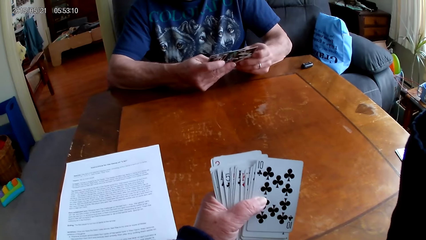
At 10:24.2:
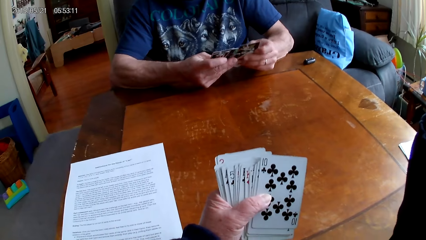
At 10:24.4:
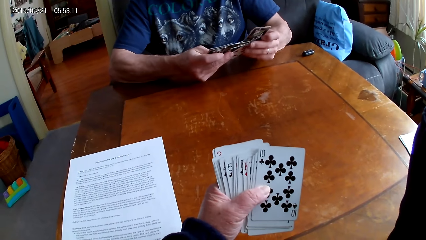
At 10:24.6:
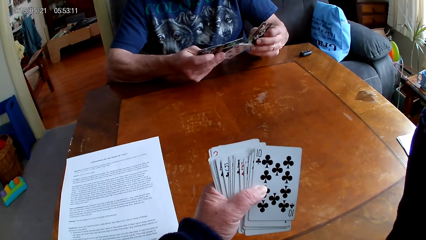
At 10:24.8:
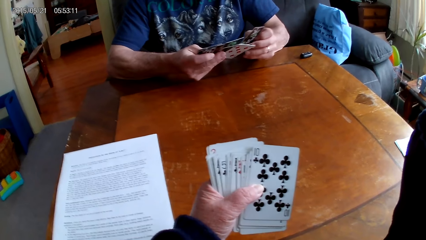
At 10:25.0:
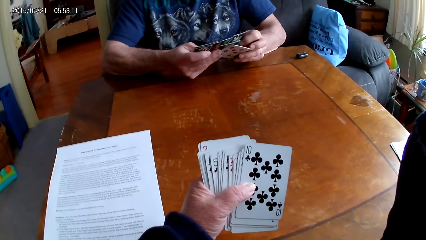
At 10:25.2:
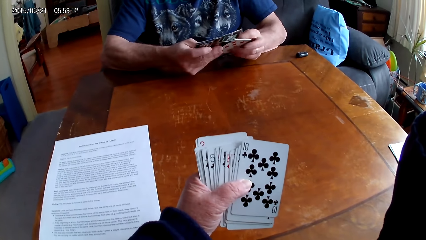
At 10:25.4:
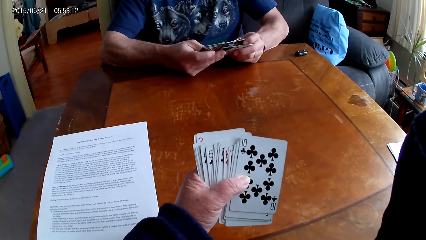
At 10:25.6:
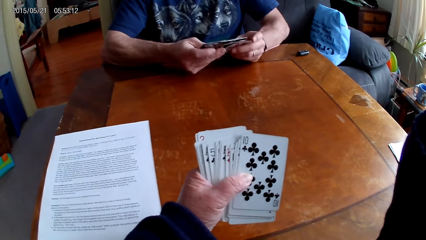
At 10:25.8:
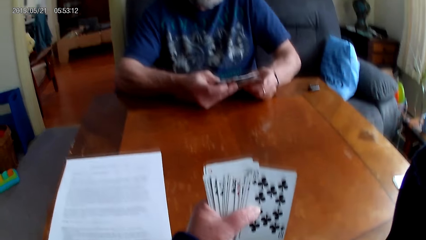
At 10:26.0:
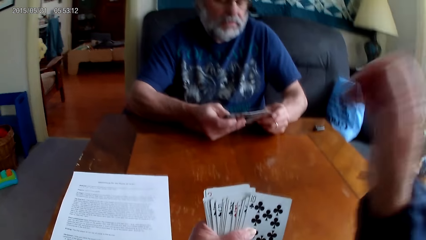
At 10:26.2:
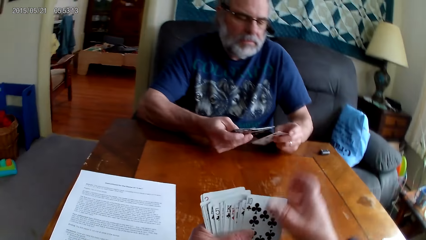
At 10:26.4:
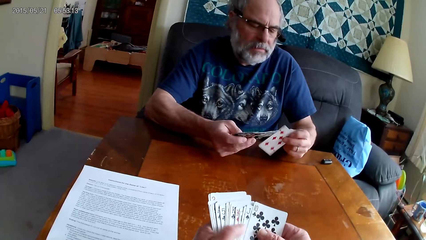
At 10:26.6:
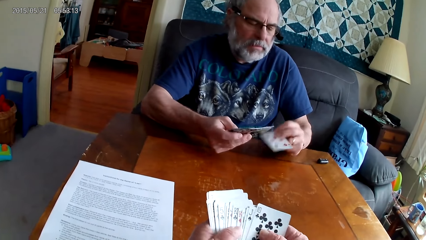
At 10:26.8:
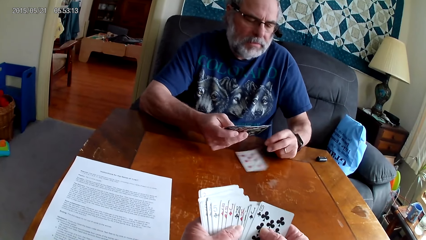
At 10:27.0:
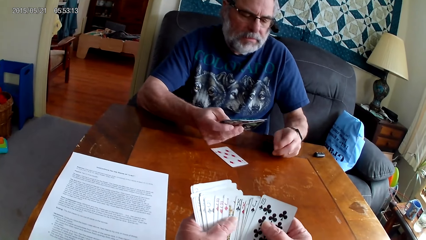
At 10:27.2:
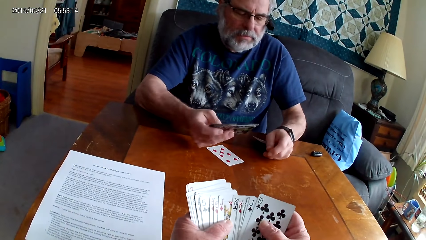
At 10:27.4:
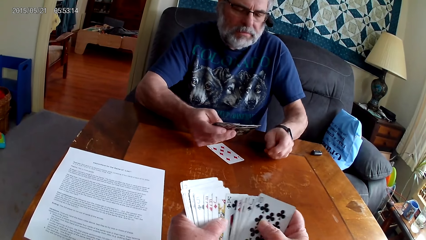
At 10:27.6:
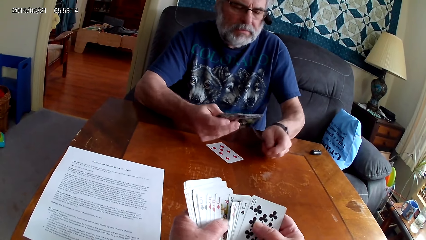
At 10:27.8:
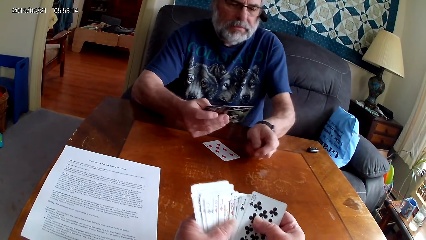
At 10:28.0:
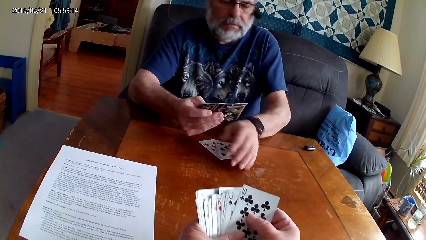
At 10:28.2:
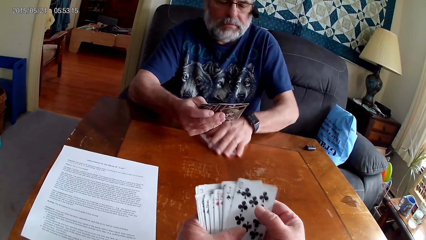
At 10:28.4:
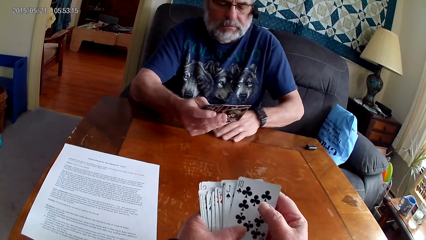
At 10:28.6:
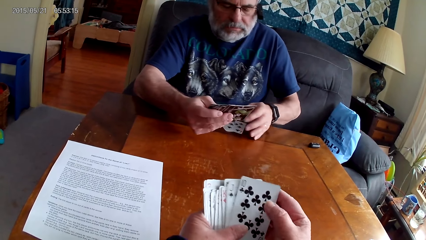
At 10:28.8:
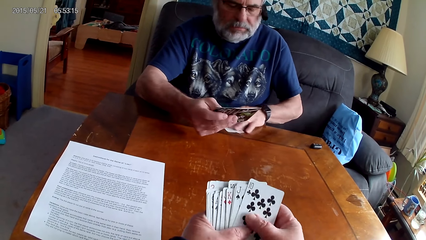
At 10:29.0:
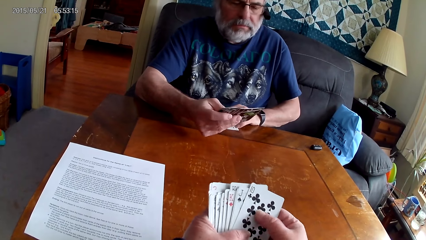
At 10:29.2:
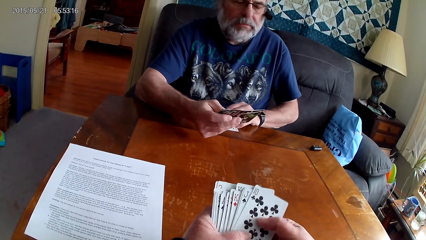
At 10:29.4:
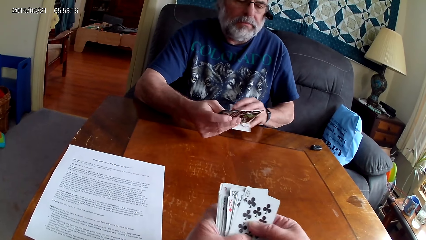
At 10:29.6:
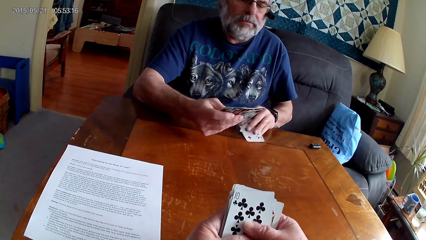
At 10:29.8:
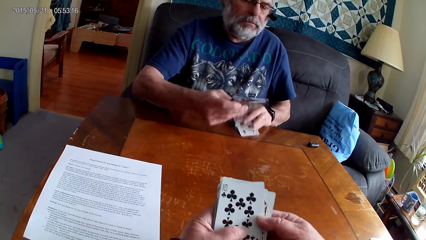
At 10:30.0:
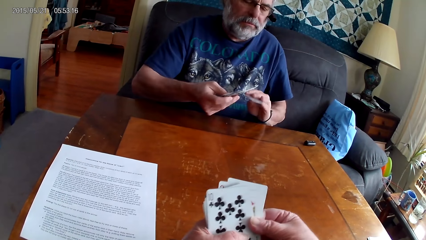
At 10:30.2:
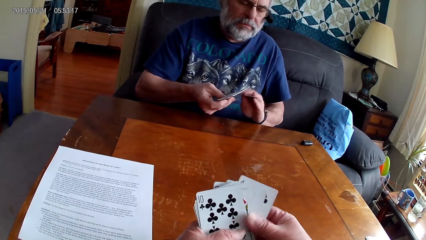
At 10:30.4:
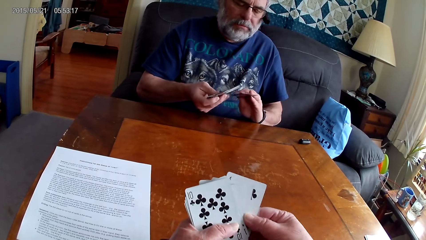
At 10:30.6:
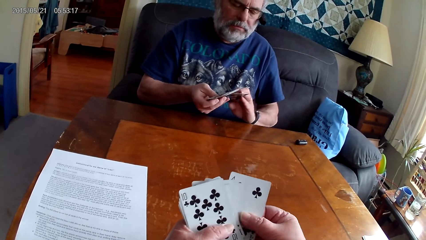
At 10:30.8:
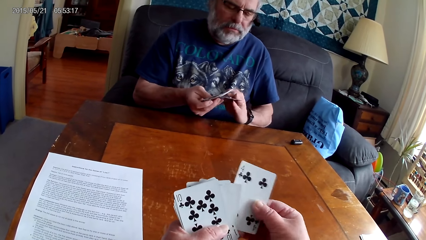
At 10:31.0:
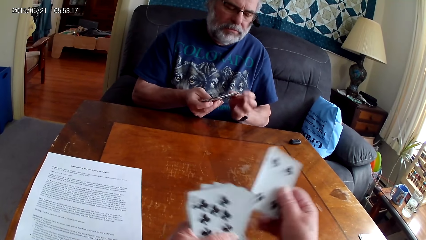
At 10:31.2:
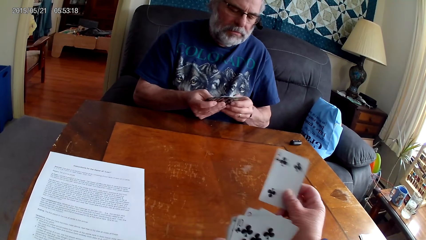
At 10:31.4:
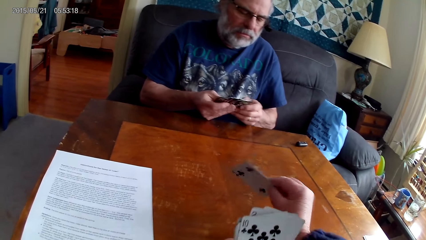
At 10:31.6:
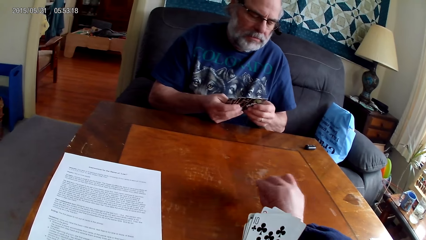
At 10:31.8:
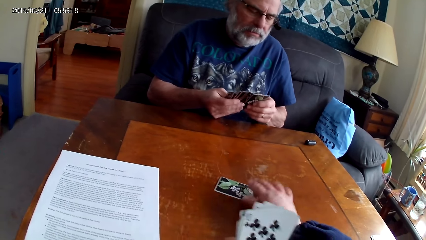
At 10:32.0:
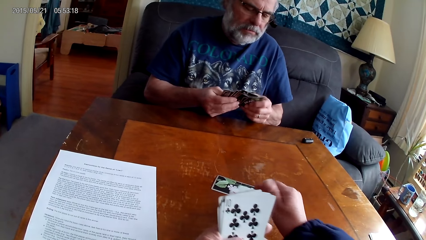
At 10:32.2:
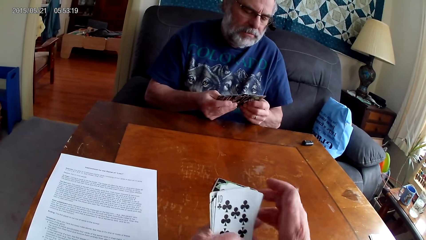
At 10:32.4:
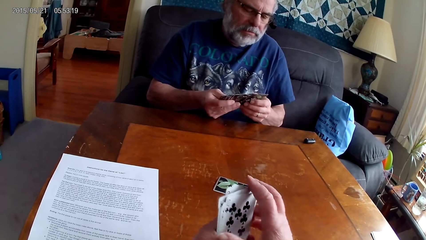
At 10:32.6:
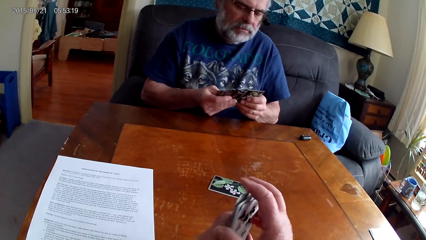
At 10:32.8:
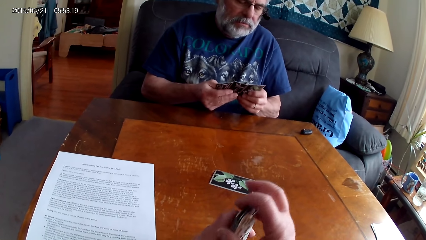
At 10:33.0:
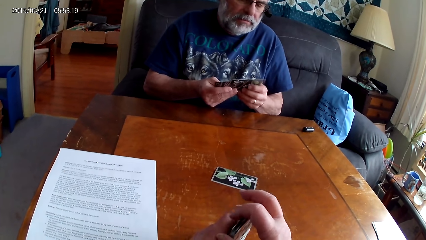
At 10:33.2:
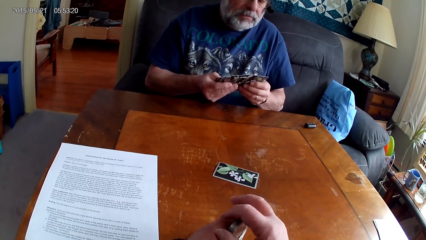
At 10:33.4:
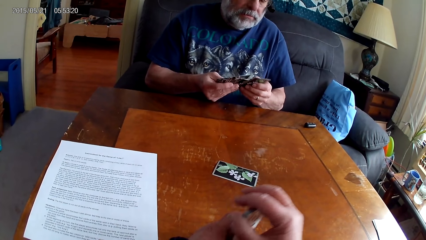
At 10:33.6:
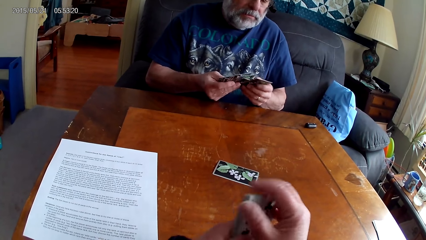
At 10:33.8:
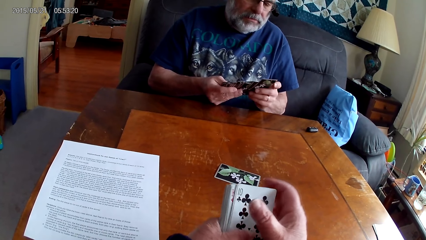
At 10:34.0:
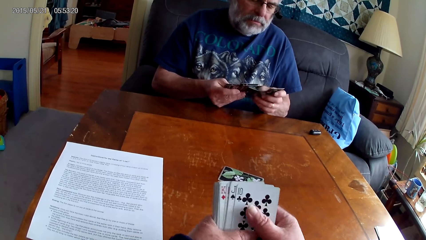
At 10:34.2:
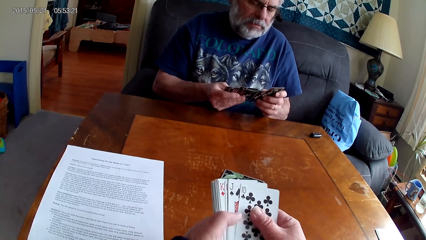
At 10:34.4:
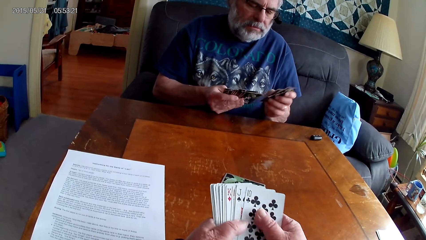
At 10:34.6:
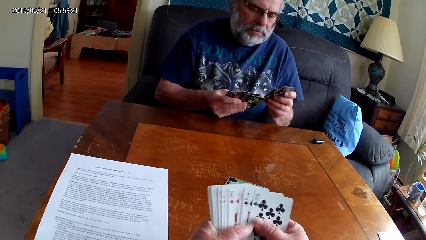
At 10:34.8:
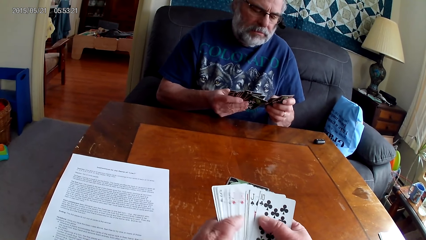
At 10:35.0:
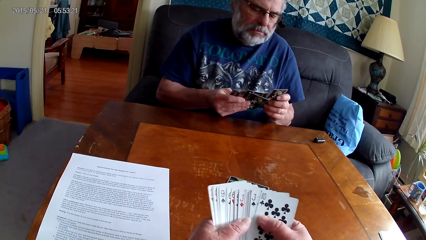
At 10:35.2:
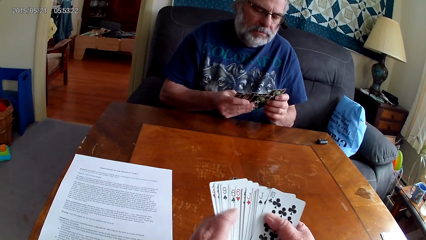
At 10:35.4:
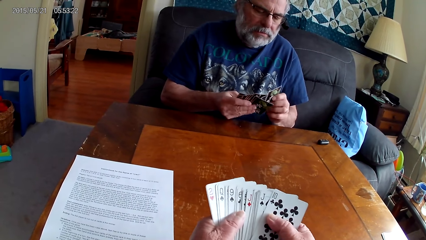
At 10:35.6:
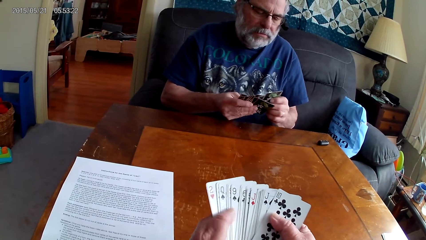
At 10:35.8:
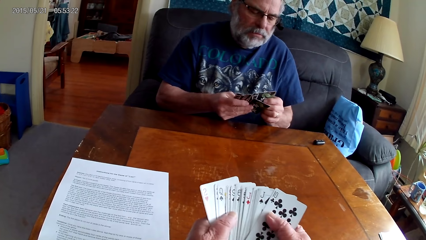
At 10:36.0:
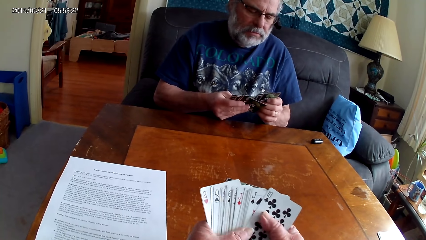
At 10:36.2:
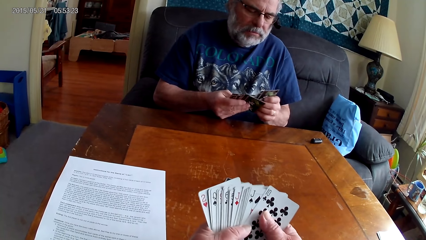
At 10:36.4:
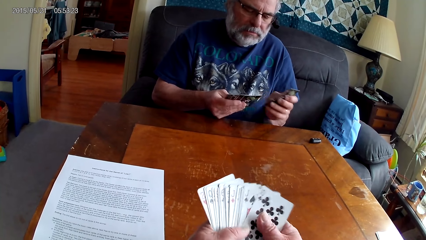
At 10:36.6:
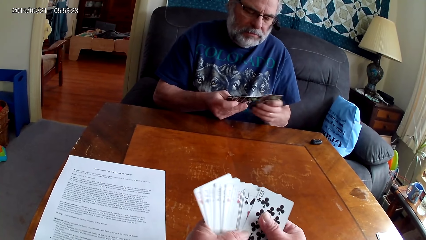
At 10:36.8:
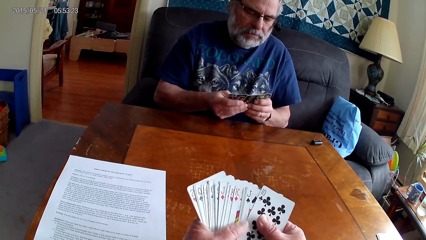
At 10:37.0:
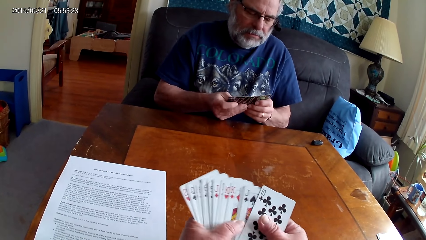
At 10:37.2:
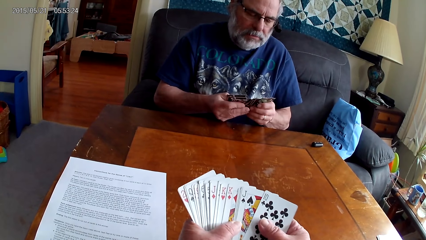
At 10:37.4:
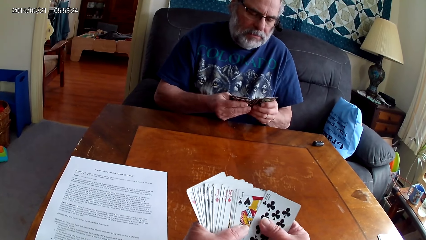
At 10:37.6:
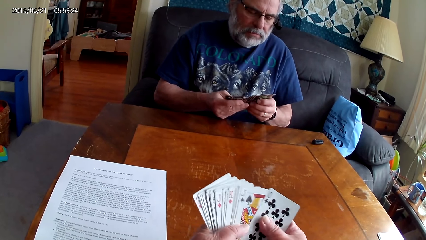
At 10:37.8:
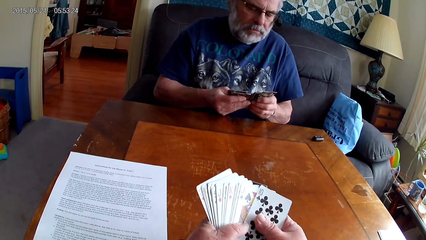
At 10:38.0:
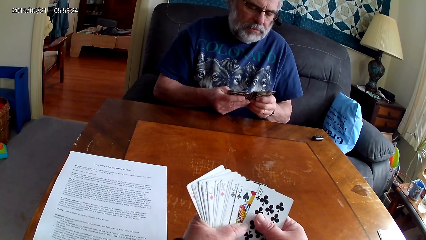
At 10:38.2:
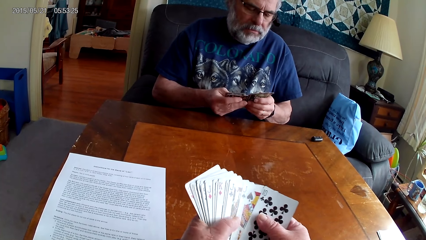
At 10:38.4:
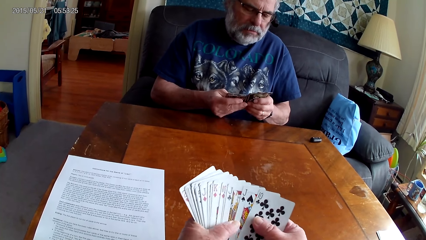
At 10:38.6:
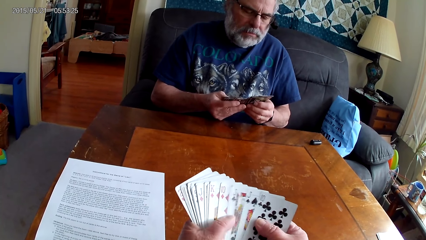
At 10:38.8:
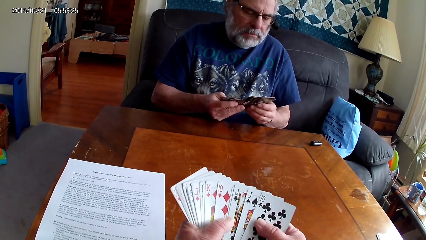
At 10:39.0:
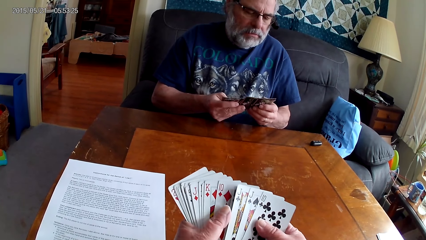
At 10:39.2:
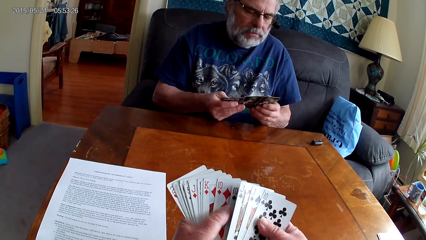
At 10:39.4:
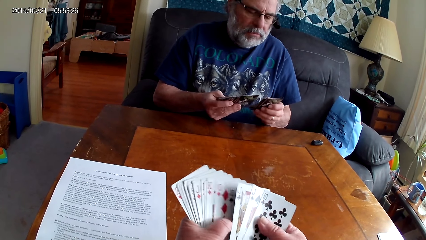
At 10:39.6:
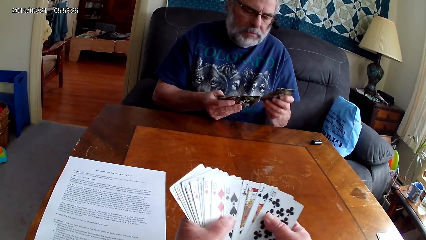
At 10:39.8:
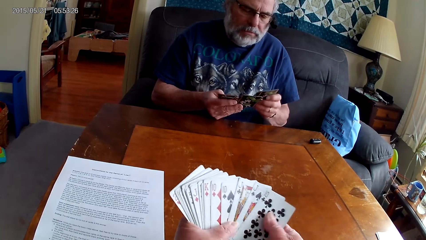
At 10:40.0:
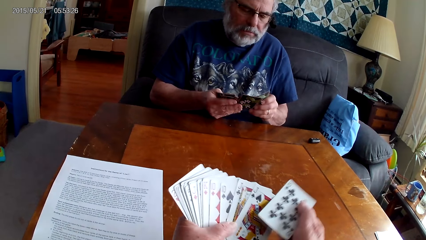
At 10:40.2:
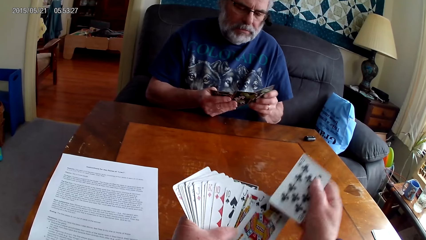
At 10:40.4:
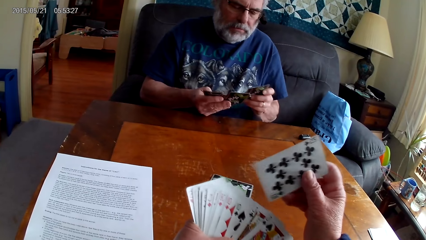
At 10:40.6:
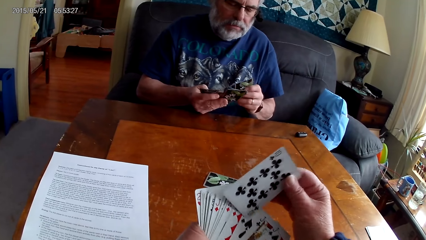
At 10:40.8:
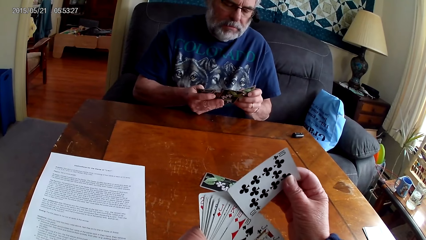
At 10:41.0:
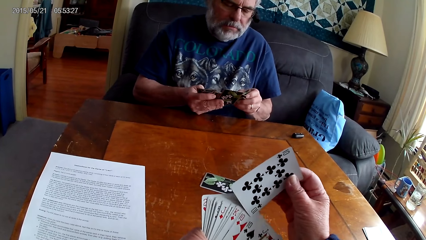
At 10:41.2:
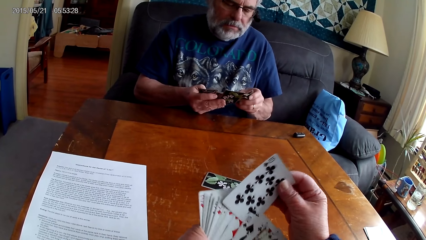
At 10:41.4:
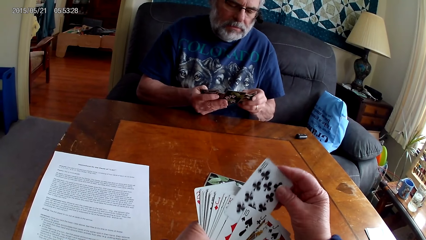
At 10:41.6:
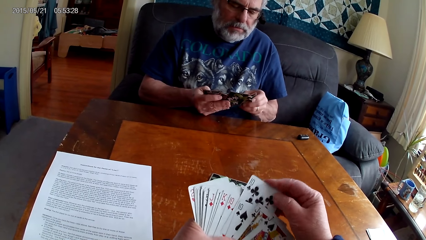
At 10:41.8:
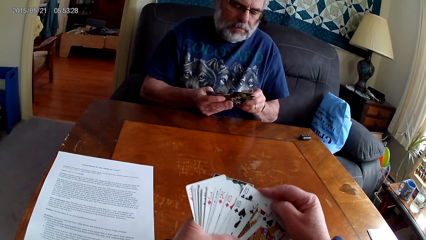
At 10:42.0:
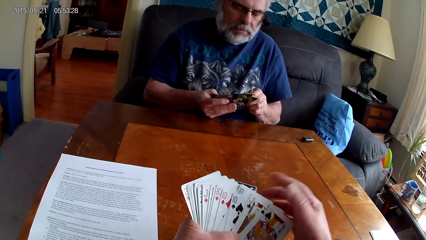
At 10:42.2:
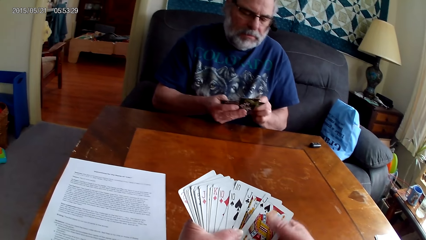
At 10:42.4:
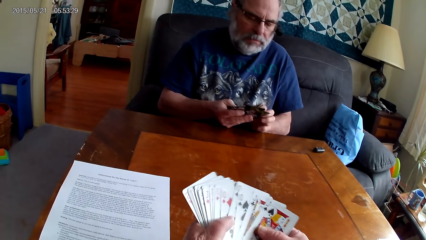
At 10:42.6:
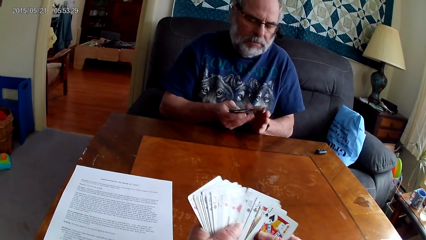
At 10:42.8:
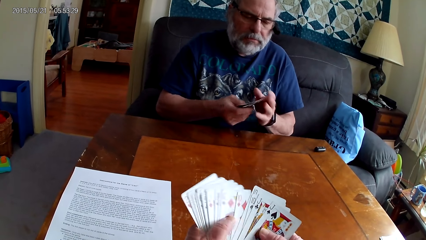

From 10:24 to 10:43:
The camera wearer speaks. They put a card on the table. They arrange the cards.
